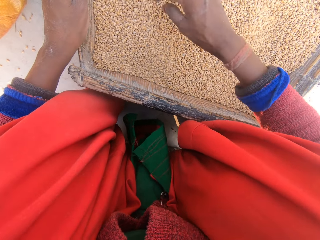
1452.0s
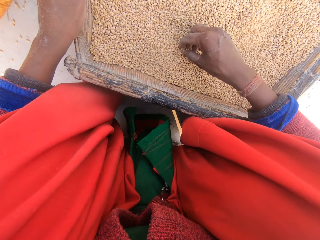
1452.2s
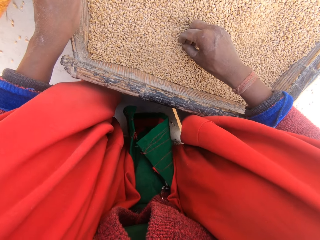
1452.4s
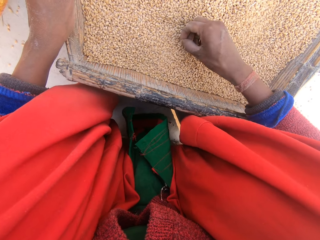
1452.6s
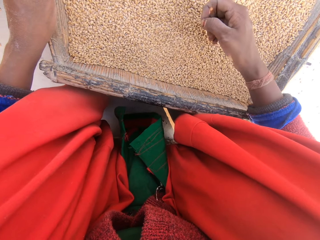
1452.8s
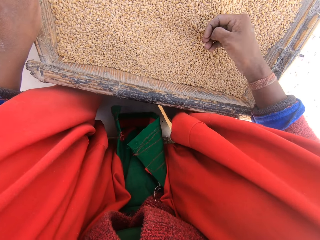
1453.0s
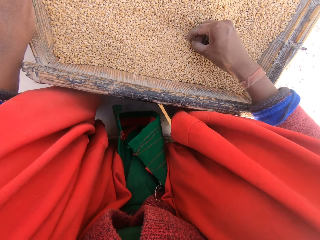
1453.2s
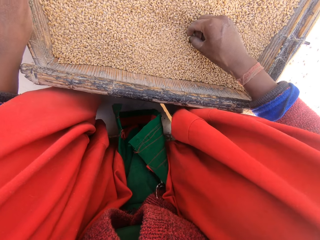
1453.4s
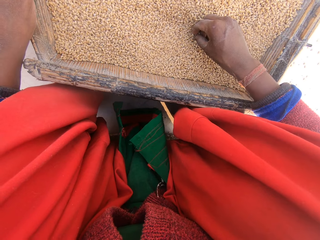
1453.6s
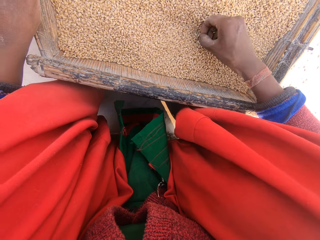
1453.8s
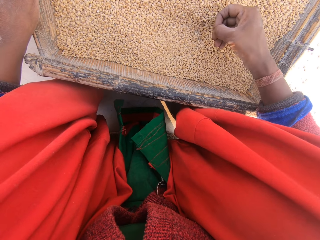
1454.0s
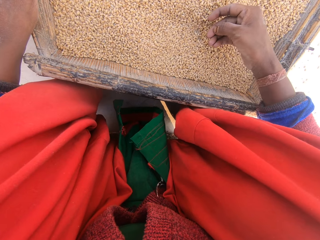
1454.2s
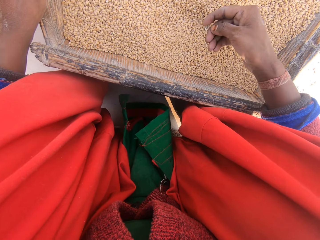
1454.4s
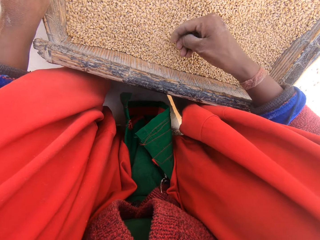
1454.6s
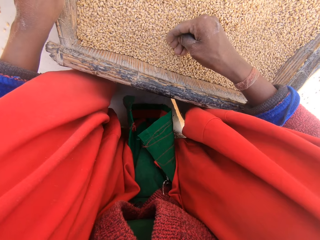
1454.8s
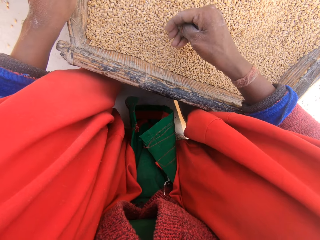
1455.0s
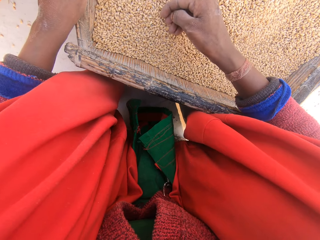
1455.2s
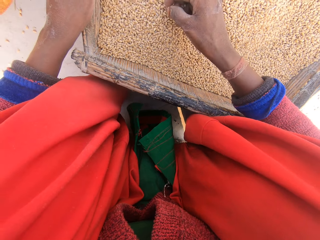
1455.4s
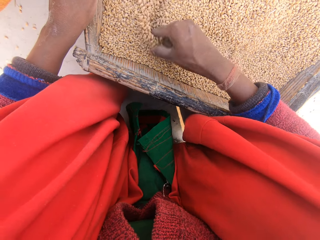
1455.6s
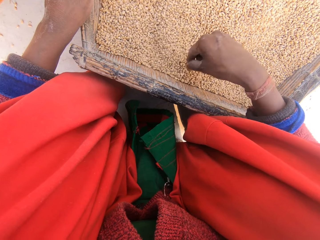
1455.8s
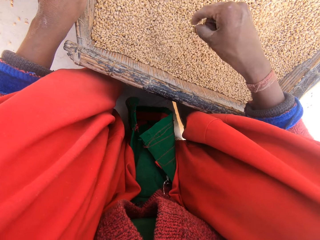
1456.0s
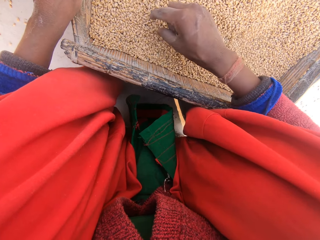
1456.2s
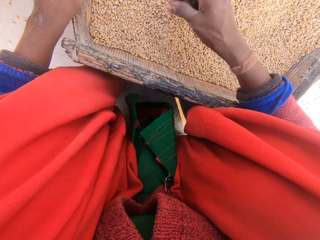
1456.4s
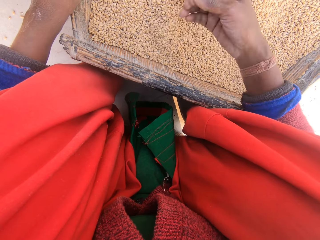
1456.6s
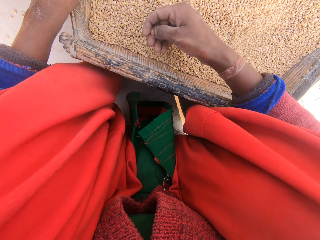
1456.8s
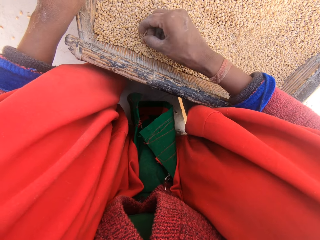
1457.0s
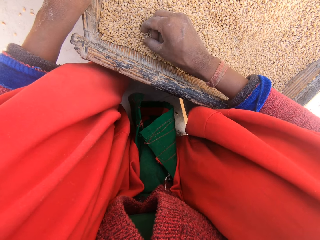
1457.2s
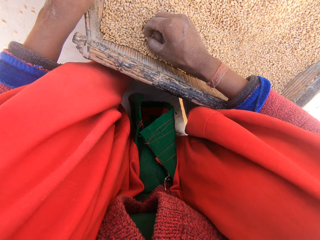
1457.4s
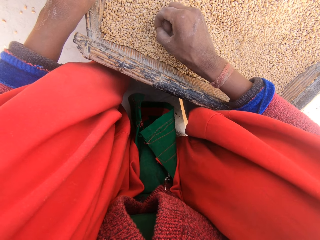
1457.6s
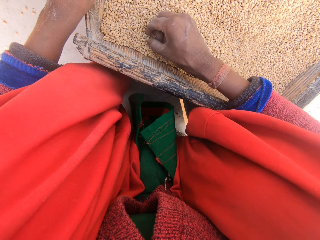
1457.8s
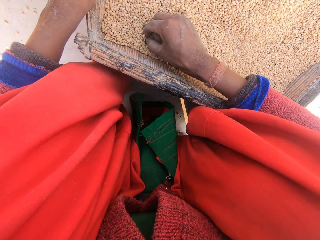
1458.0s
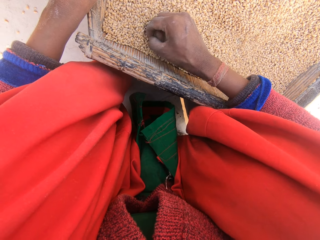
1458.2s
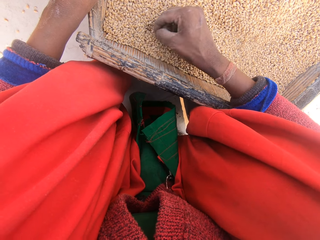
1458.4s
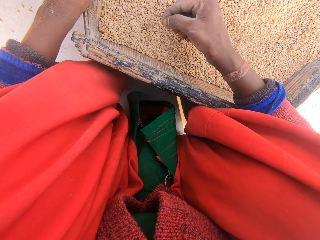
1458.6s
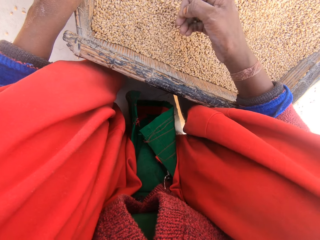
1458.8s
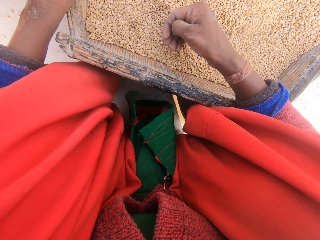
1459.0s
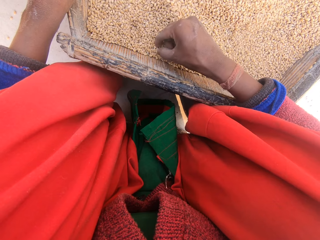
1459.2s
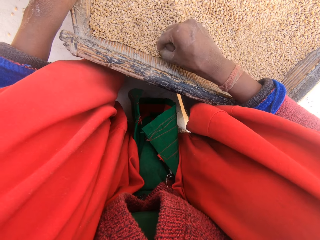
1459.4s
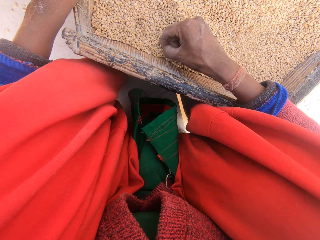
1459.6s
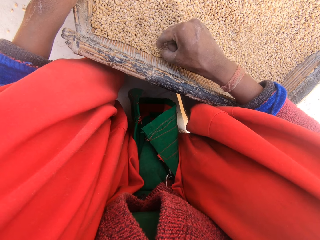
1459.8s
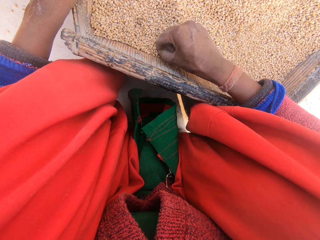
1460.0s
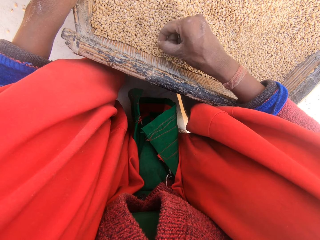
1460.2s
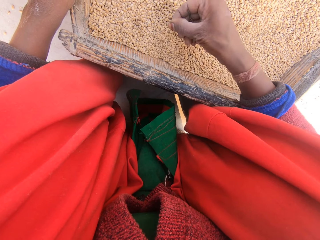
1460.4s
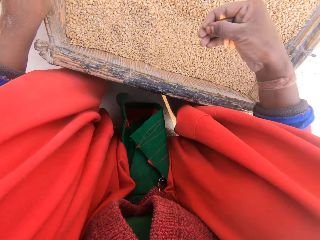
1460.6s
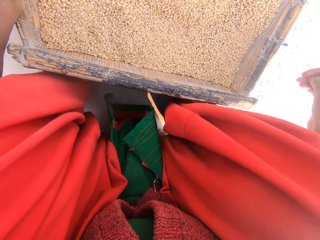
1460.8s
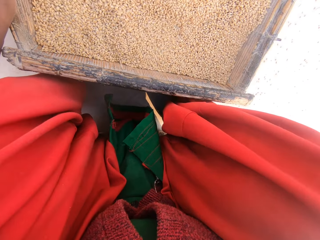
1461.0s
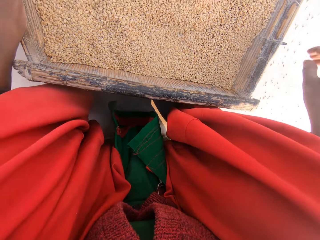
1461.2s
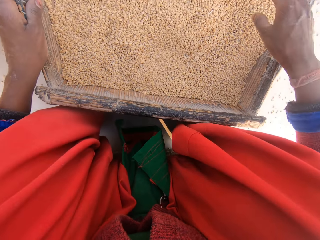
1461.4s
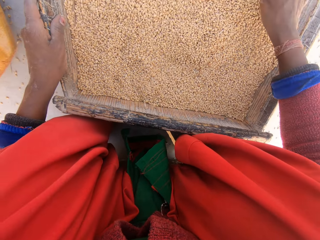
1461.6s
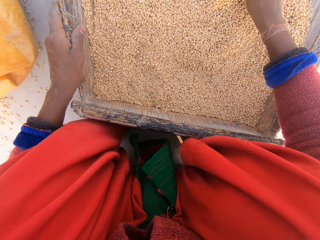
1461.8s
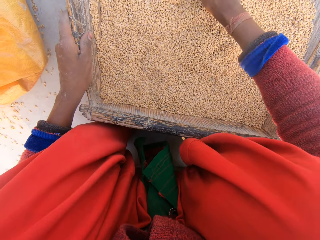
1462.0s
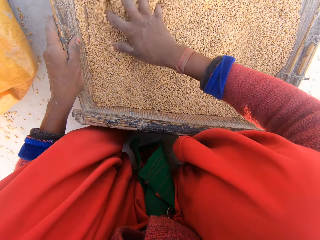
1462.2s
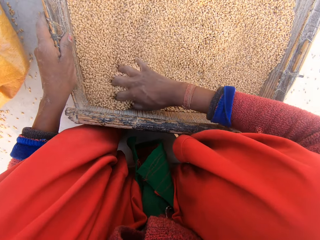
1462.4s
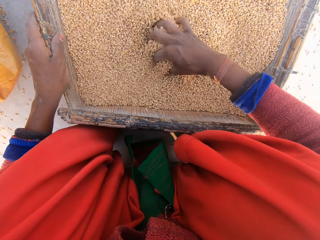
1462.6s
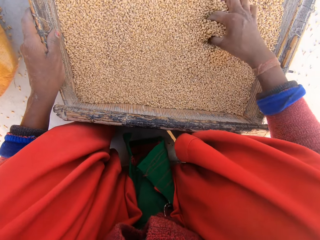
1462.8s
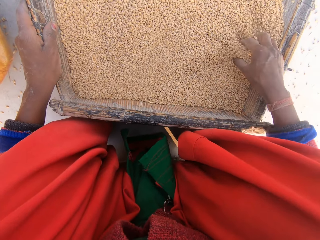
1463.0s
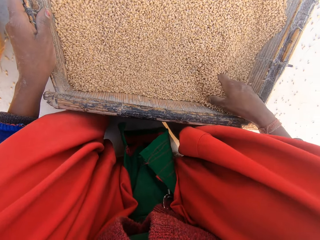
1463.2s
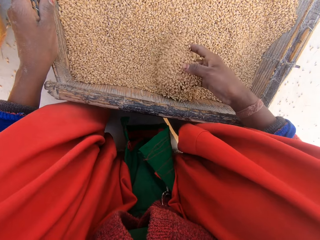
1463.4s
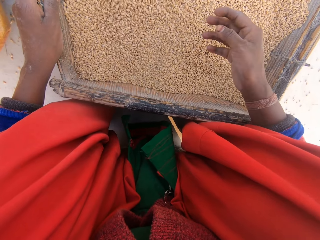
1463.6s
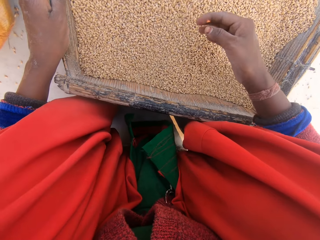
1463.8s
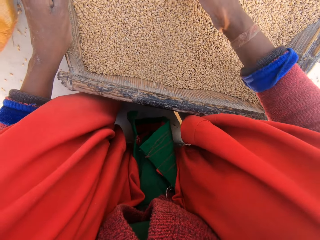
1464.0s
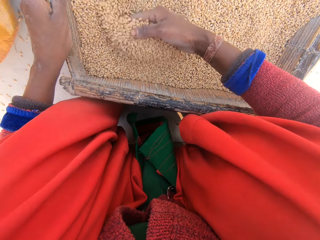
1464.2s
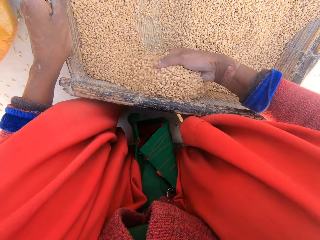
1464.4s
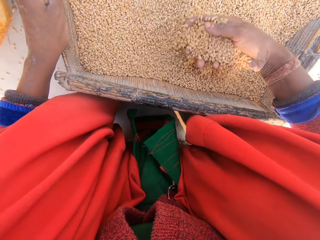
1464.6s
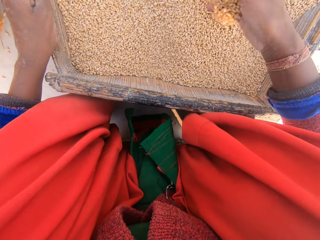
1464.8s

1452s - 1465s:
The camera wearer picks dirt in the grain or wheat kernels with her right hand. She holds the dirt. She removes dirt in the wheat kernels. She holds the dirt. She spreads the wheat kernels. She removes dirt in the wheat kernels. She holds the dirt. She removes dirt in the wheat kernels. She holds the dirt. She removes dirt in the wheat kernels. She throws the dirt away. She spreads the wheat kernels. She checks the grain with her right hand.

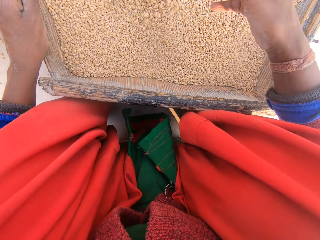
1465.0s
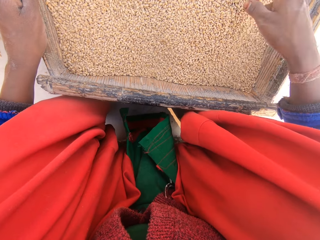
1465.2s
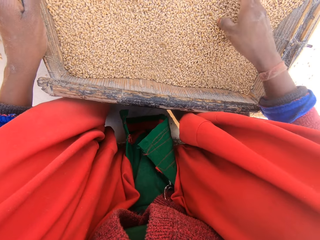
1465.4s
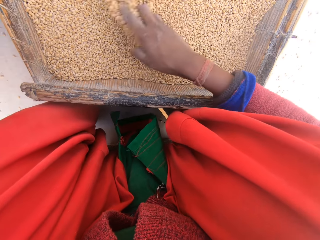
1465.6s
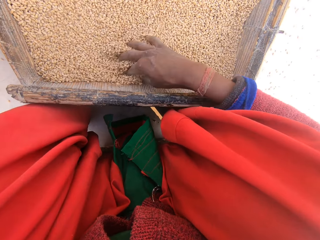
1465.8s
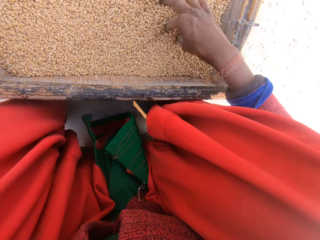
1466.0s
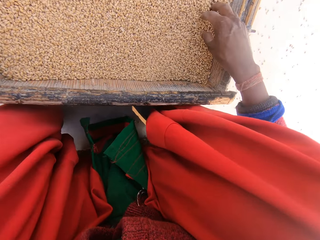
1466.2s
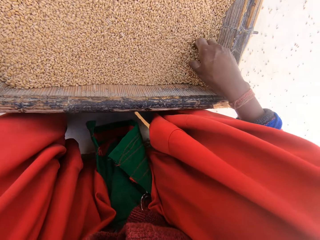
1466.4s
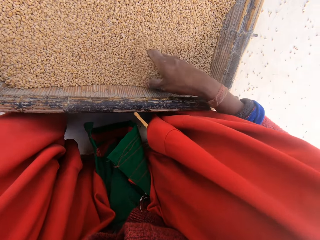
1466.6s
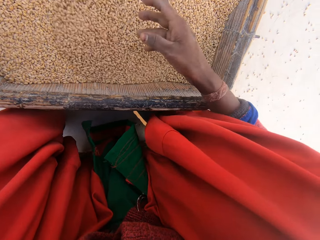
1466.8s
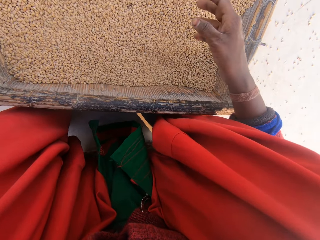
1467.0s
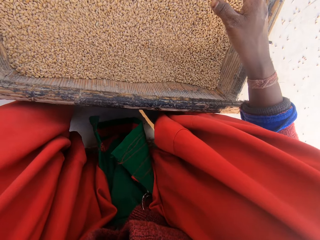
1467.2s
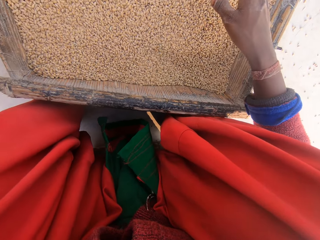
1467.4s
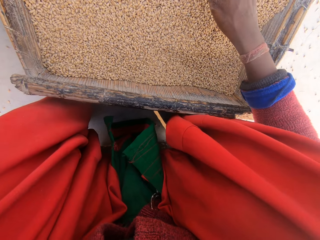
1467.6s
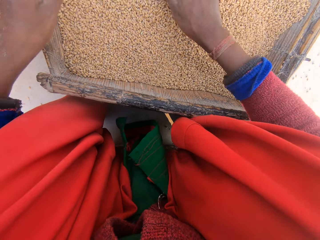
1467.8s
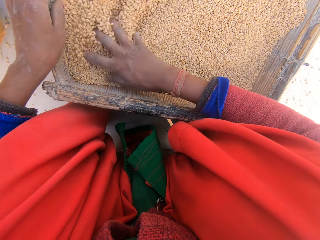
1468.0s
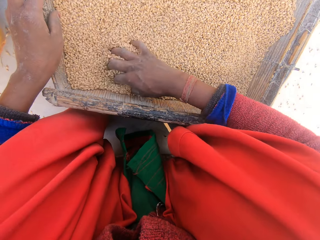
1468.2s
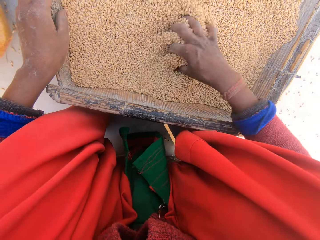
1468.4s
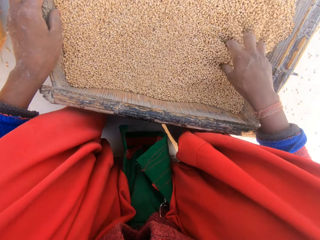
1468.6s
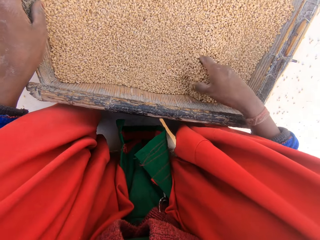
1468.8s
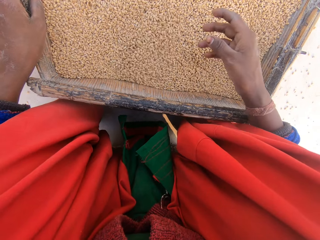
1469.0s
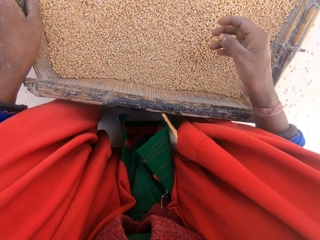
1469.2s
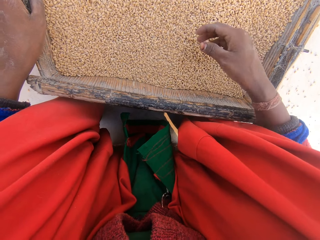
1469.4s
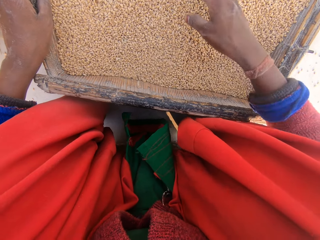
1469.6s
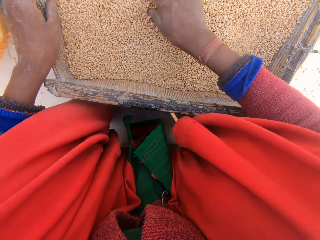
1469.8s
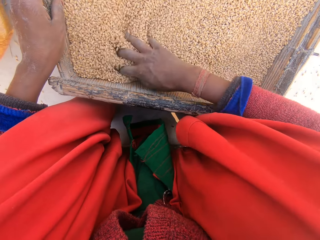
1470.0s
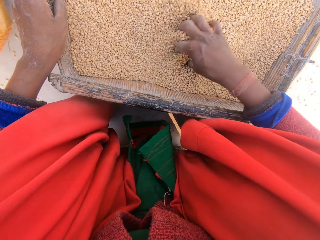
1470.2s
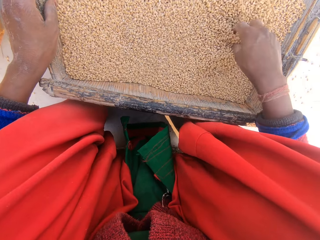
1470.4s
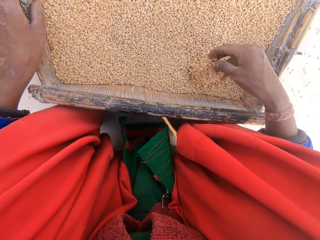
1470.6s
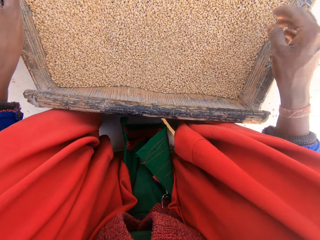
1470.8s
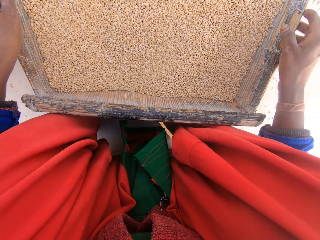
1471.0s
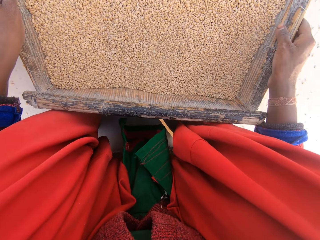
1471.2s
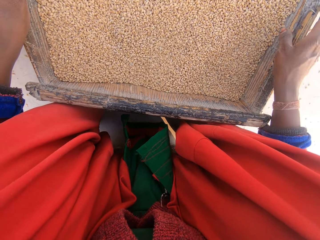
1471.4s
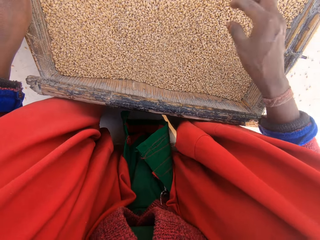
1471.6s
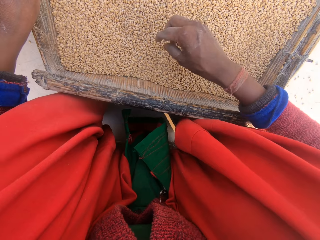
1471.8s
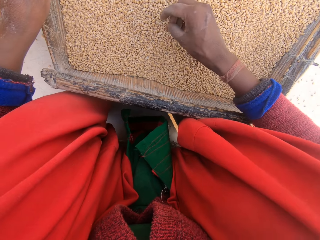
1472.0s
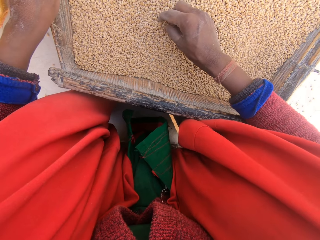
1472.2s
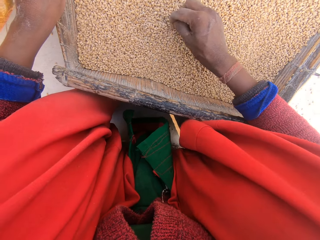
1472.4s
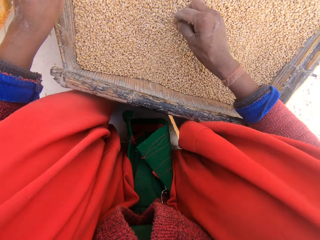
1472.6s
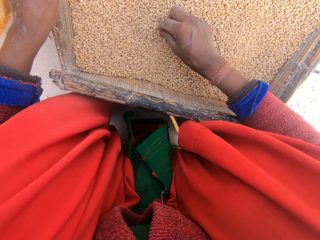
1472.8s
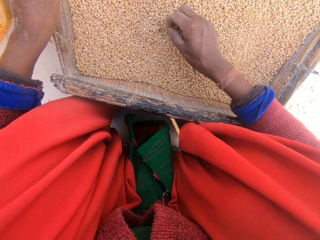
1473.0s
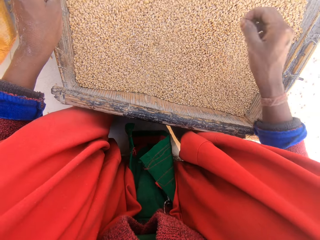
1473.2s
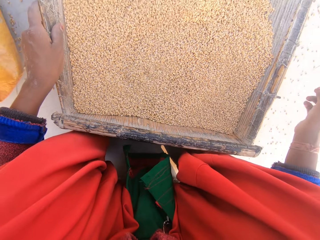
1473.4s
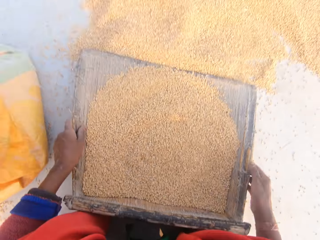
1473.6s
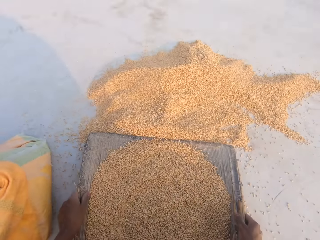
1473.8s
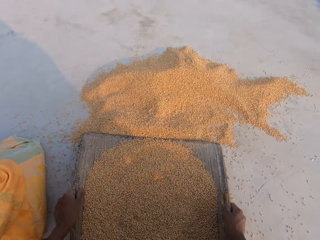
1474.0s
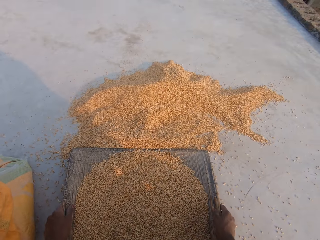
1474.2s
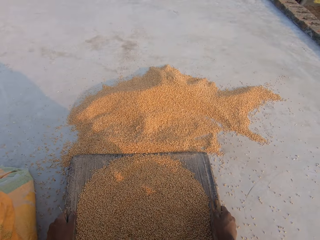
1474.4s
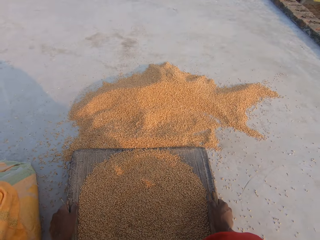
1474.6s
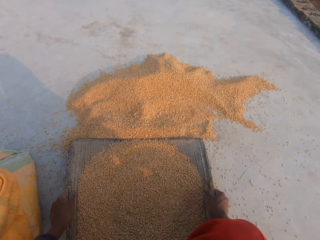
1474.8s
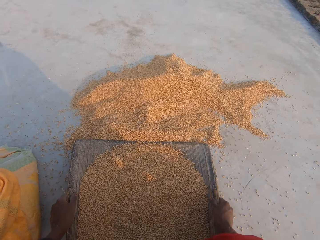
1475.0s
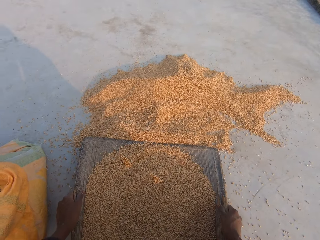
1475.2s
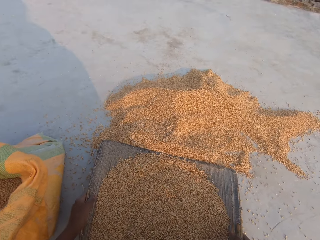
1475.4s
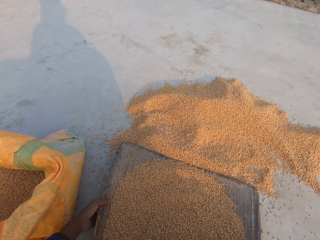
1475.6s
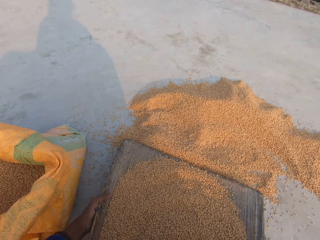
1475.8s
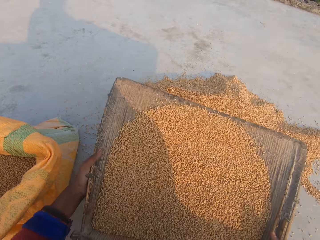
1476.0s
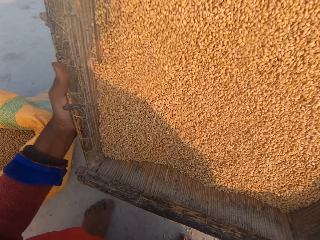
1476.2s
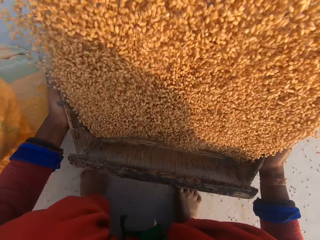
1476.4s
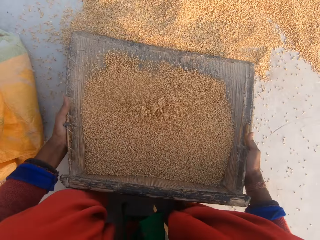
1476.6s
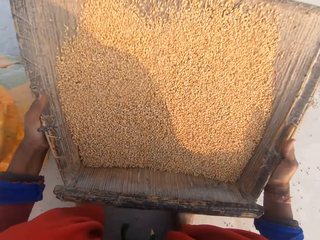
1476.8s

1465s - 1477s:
The camera wearer fixes the camera. She holds the sieve with the left hand. She stares at the wheat kernels. She spreads the wheat kernels. She touches the sieve with the right hand. She picks dirt in the grain with her right hand. She throws the dirt away. She holds the sieve with both hands. She stares at the wheat kernels. She carries the sieve with both hands. She winnows the wheat kernels. She shakes the grain in the sieve.
